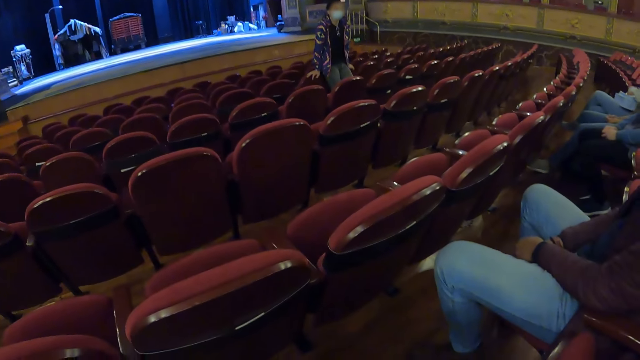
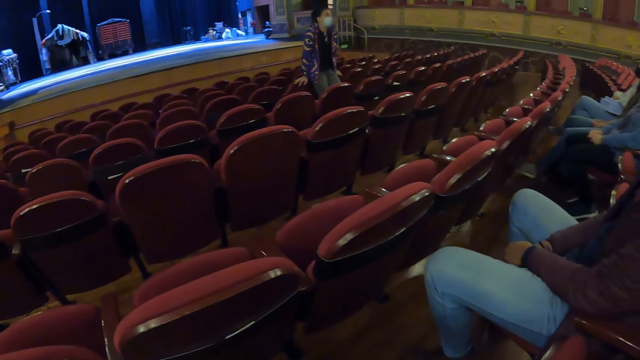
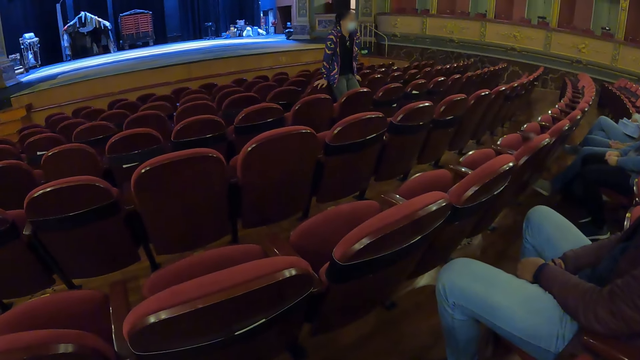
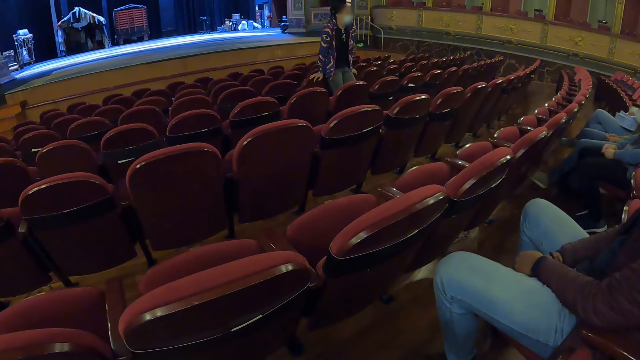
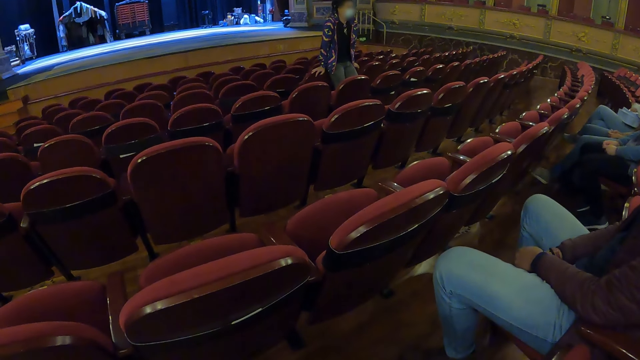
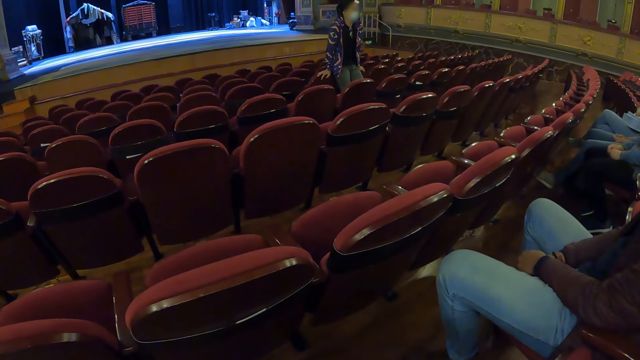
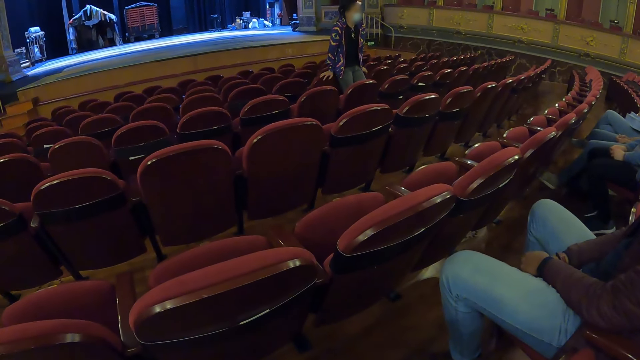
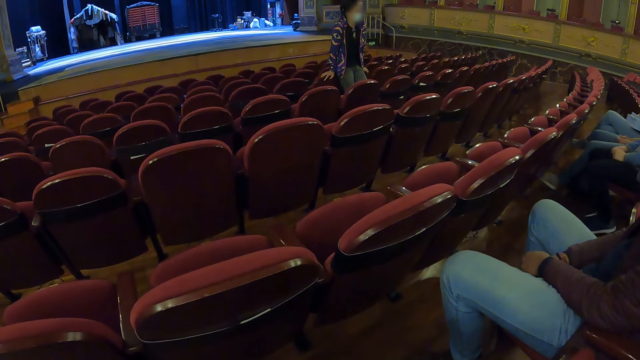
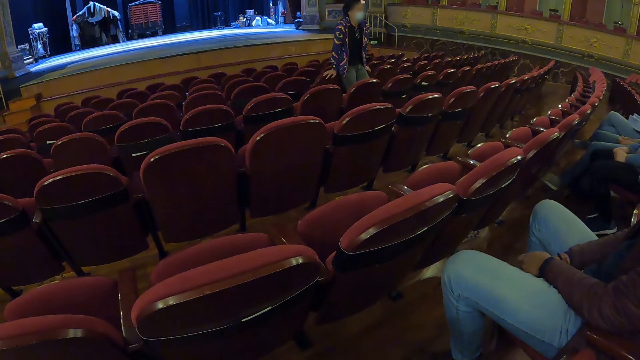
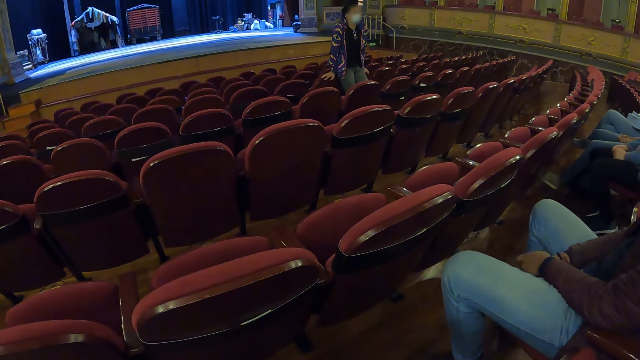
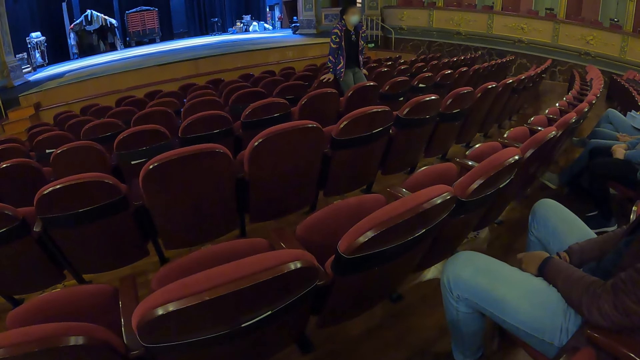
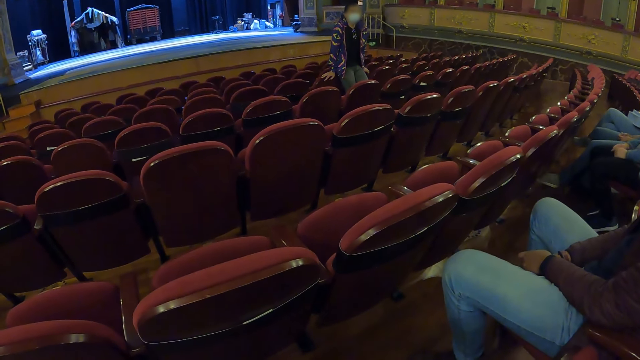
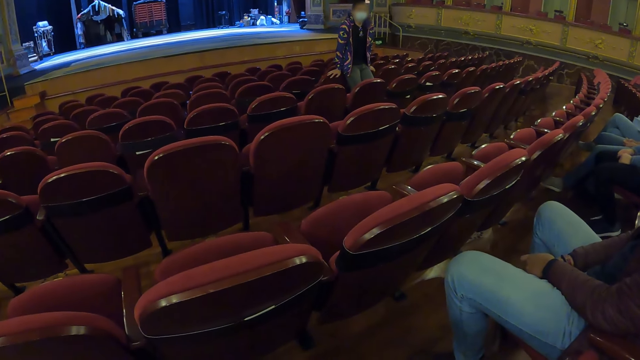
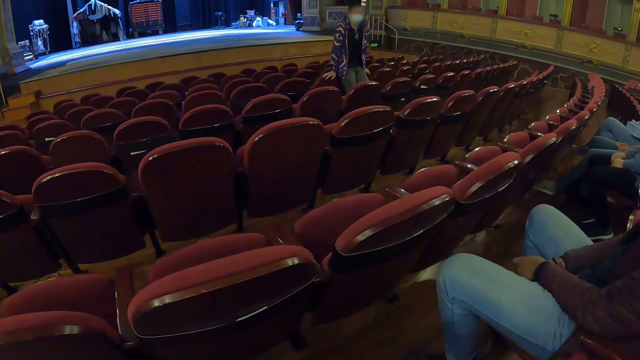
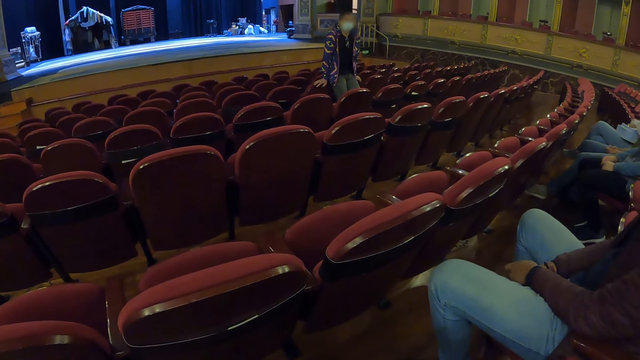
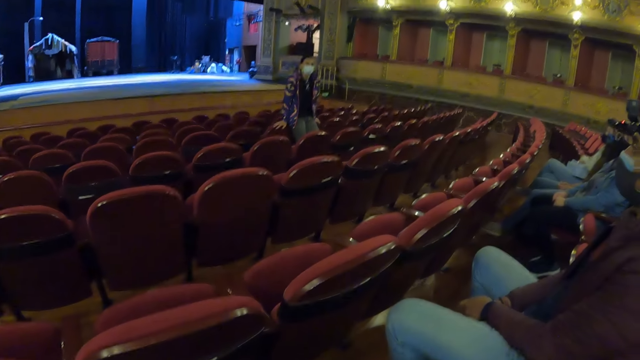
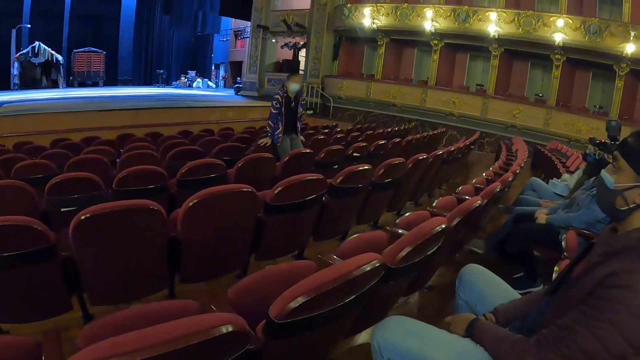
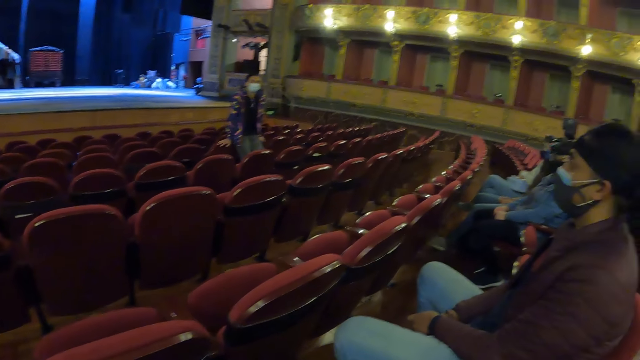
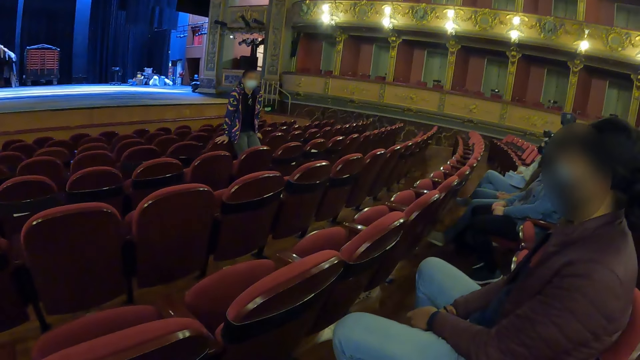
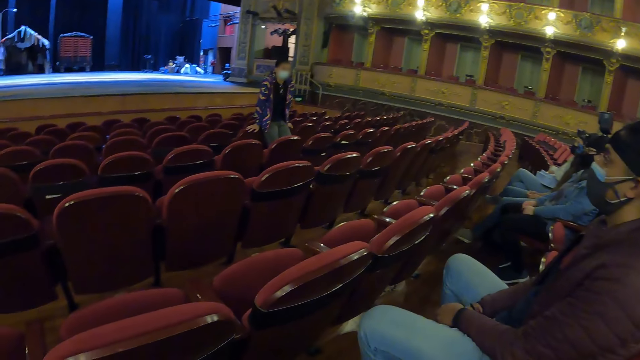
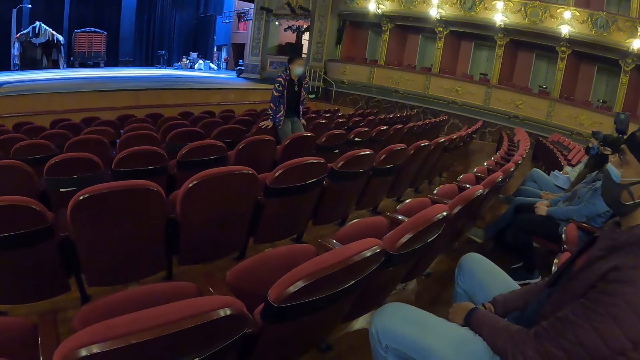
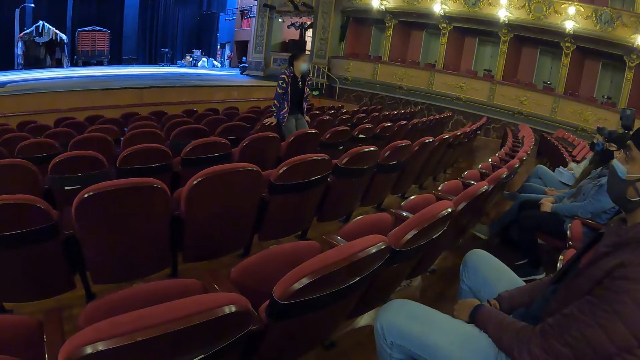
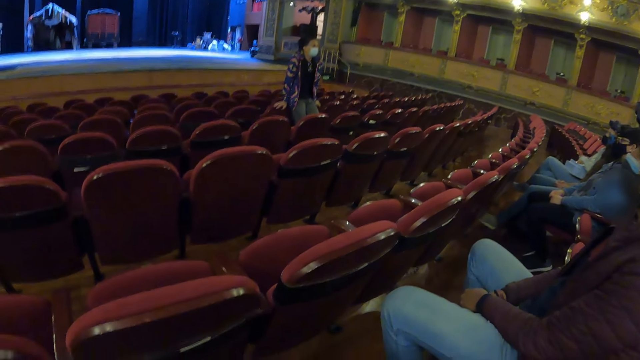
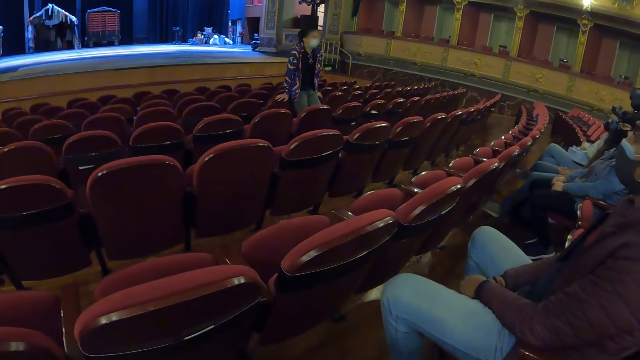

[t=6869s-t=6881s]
The camera wearer looks at a man.

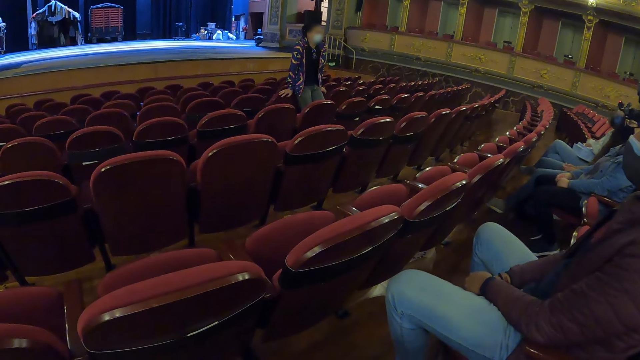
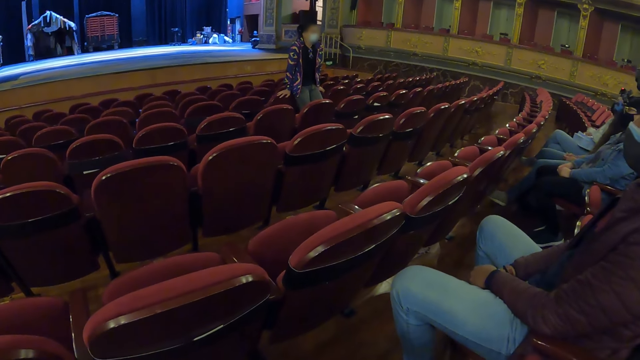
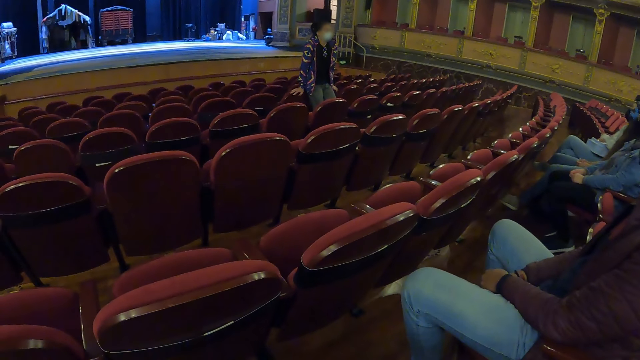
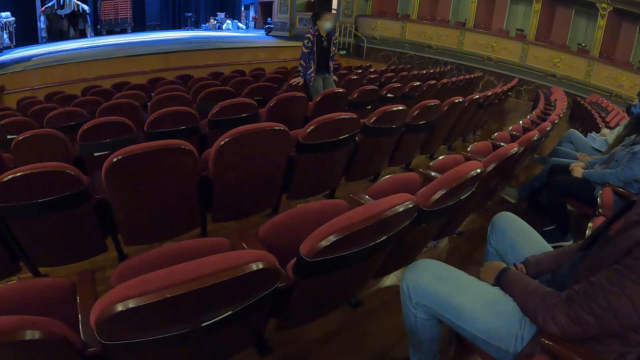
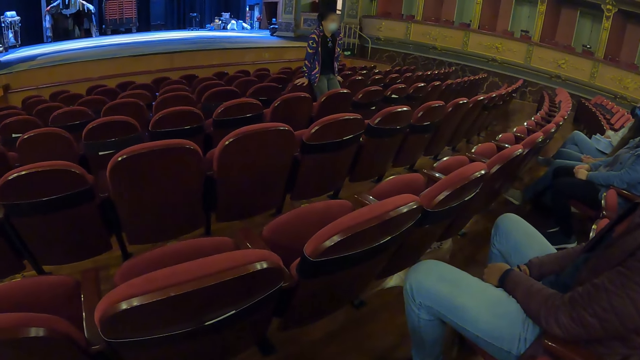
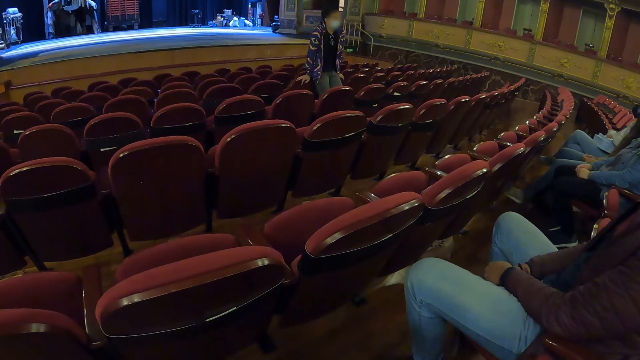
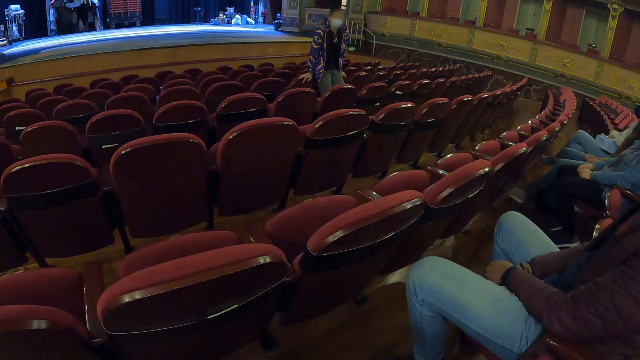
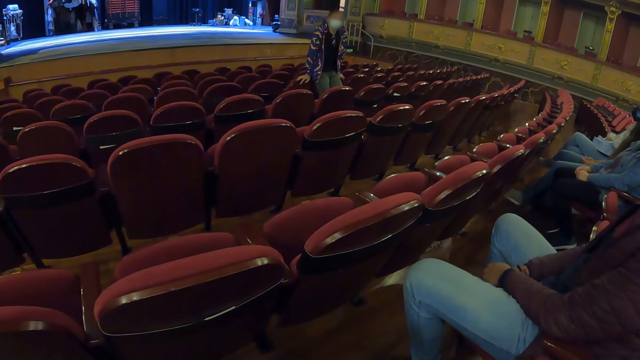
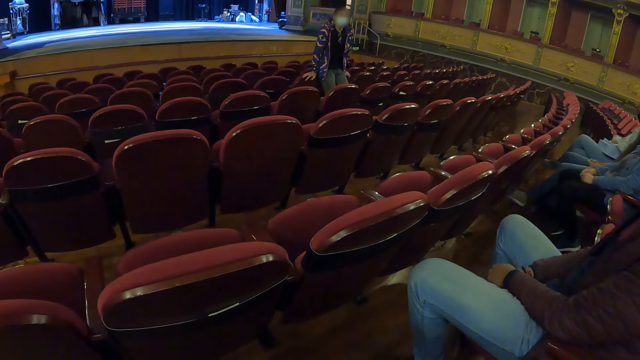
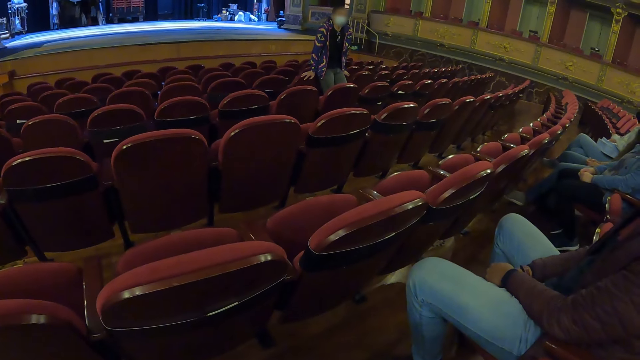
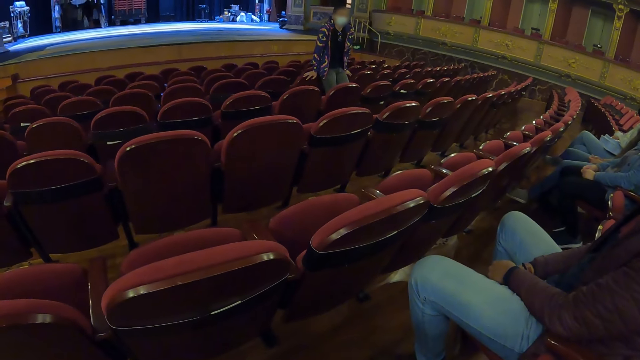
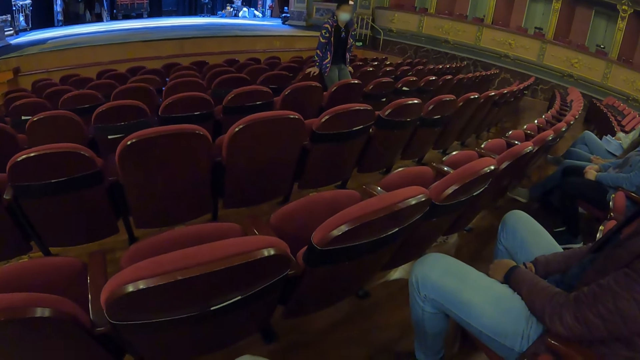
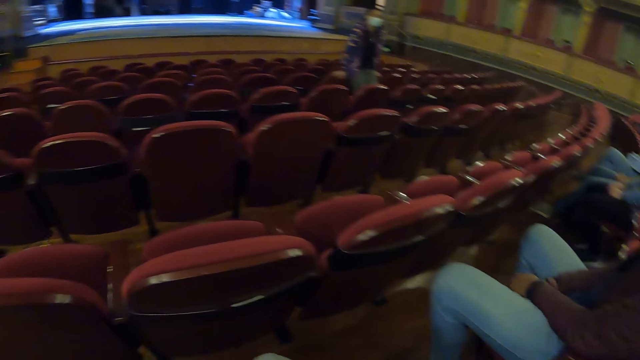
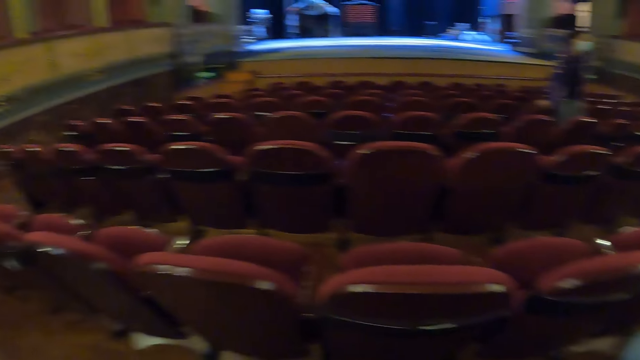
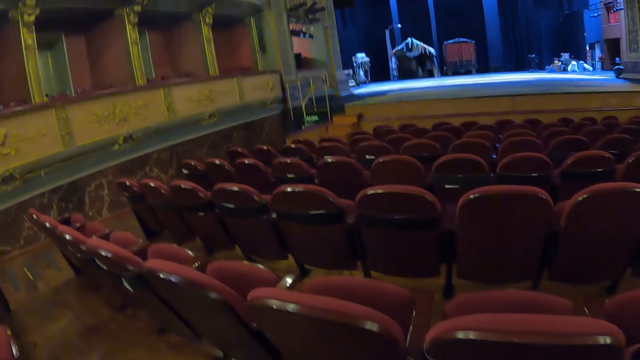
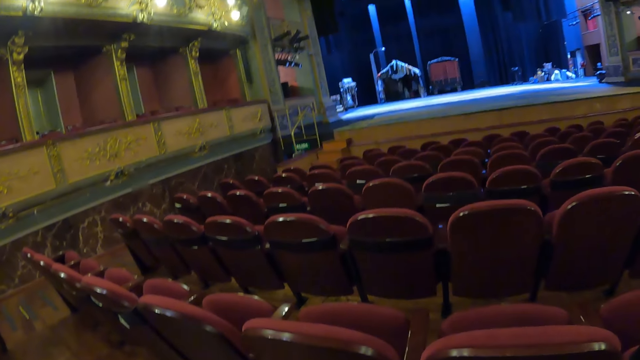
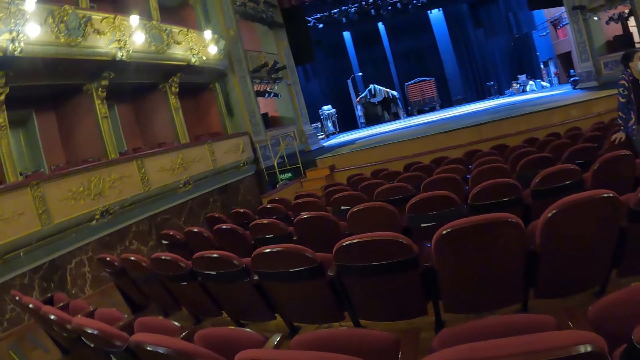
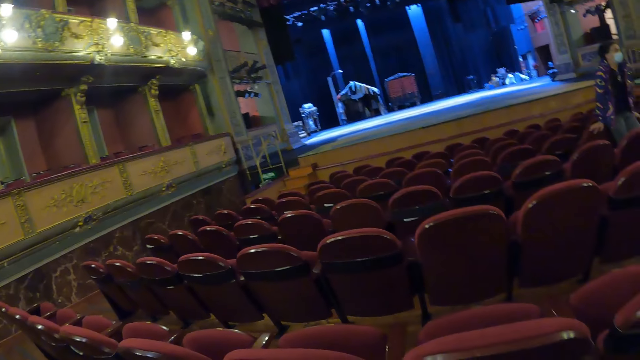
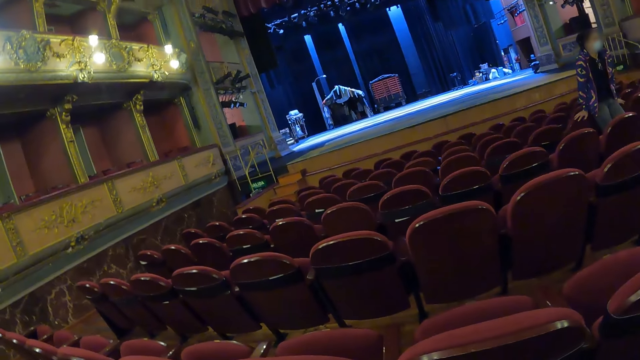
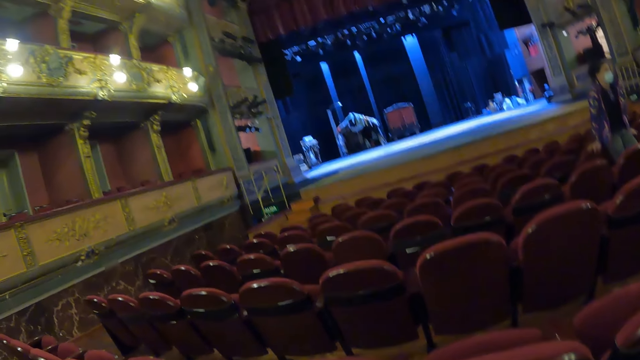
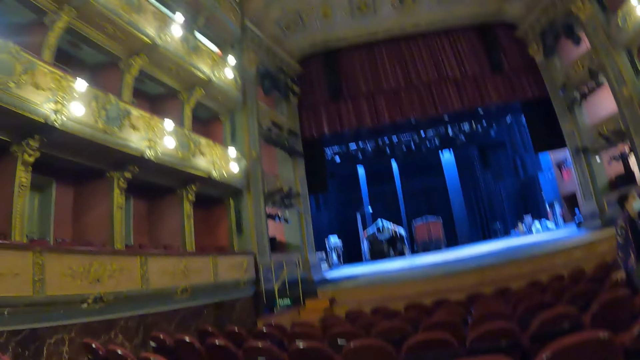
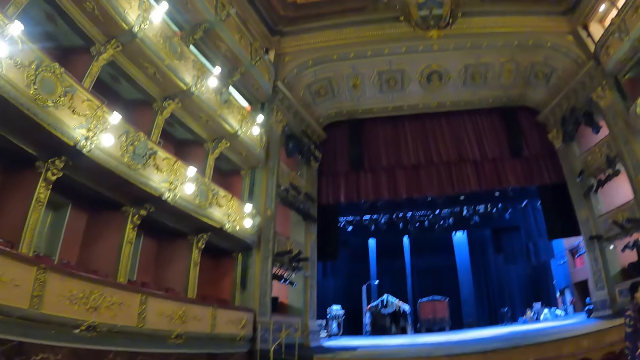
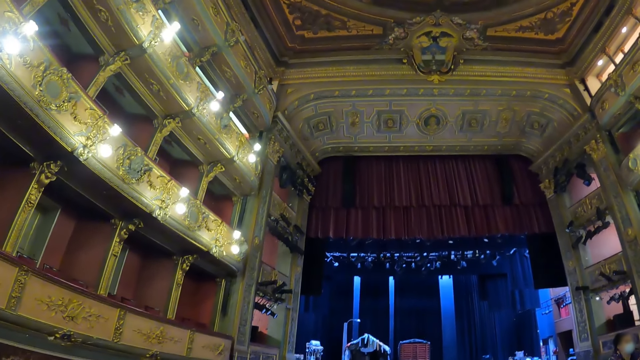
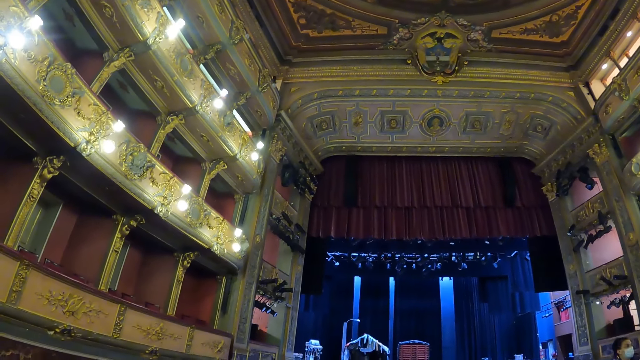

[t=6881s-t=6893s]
The camera wearer looks around.
